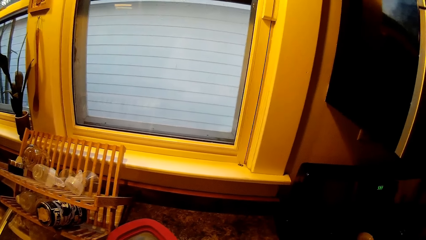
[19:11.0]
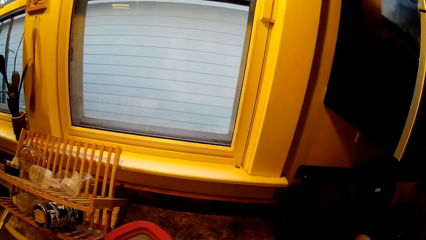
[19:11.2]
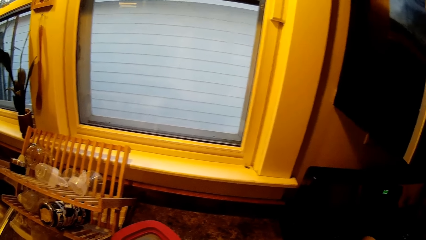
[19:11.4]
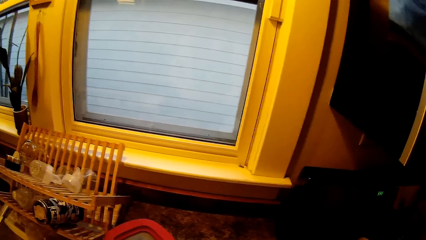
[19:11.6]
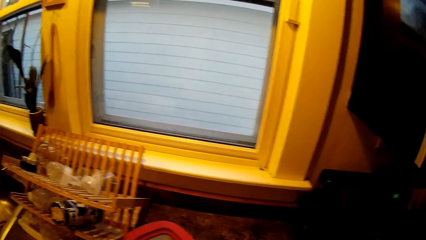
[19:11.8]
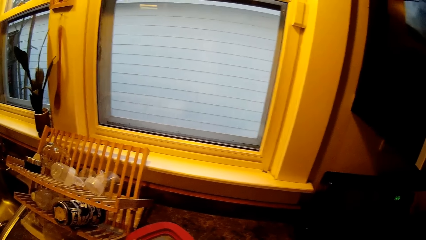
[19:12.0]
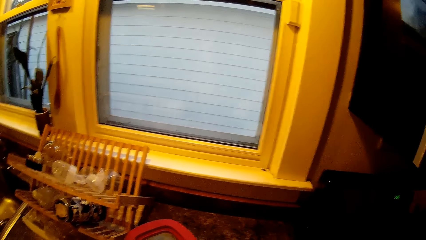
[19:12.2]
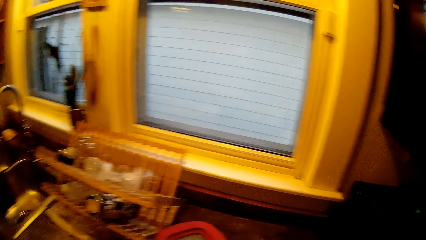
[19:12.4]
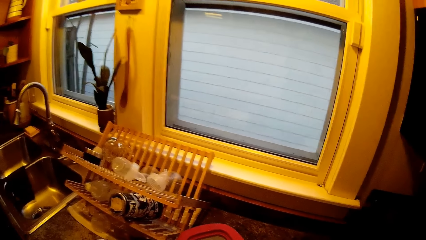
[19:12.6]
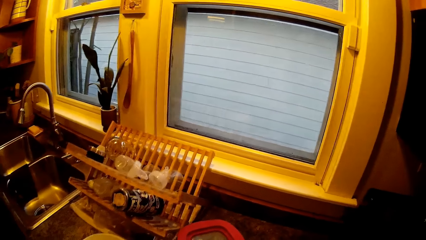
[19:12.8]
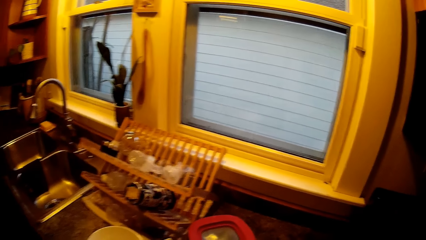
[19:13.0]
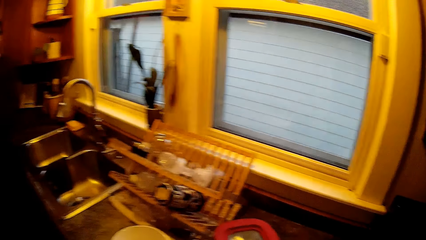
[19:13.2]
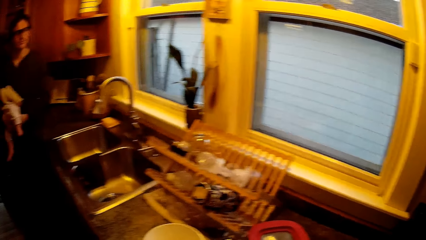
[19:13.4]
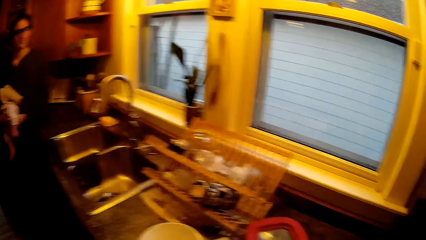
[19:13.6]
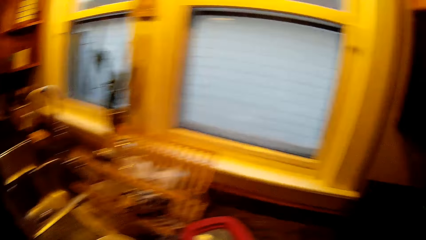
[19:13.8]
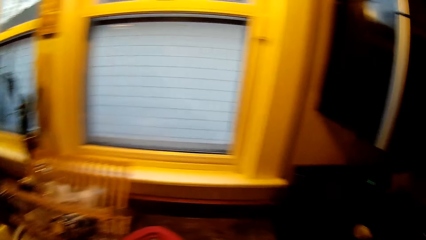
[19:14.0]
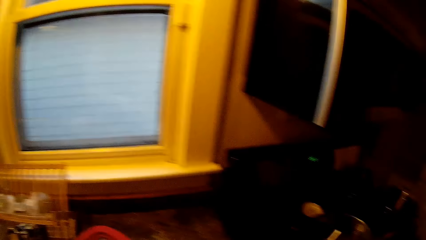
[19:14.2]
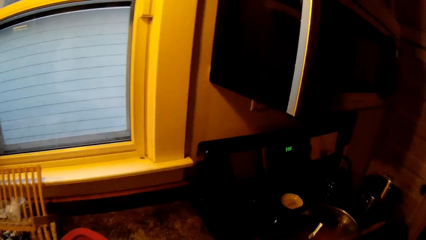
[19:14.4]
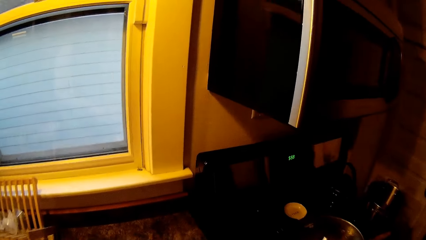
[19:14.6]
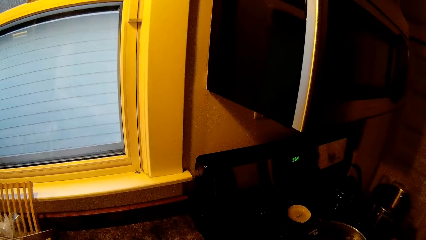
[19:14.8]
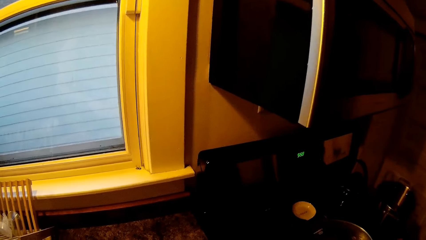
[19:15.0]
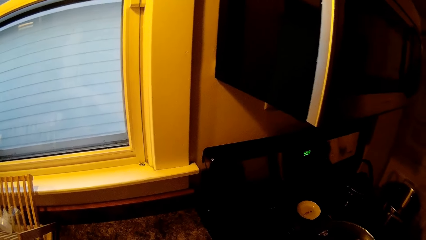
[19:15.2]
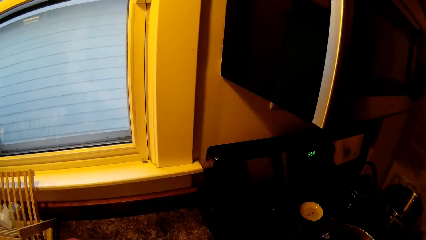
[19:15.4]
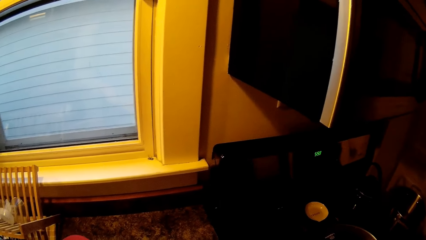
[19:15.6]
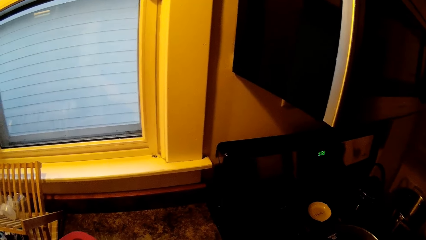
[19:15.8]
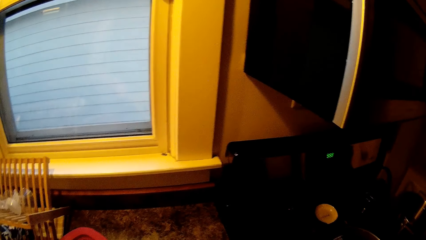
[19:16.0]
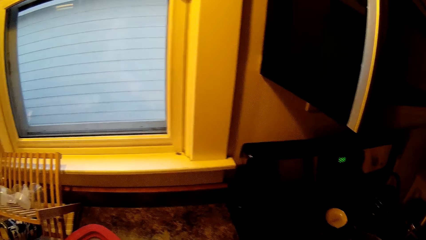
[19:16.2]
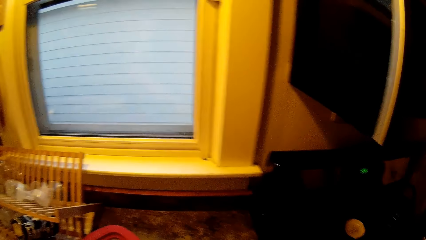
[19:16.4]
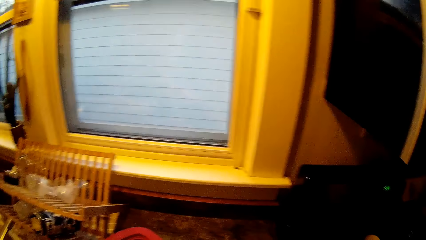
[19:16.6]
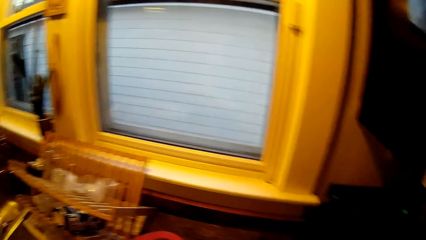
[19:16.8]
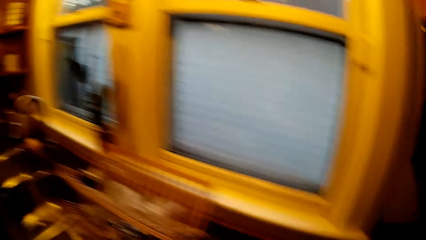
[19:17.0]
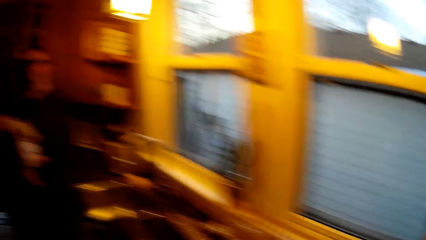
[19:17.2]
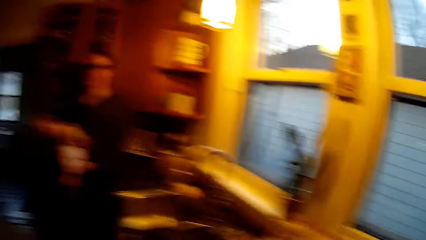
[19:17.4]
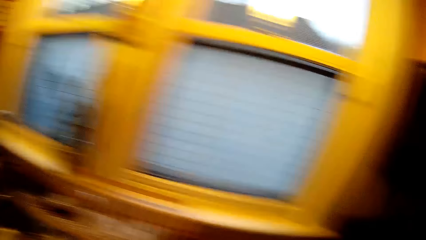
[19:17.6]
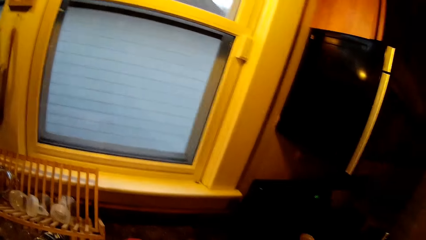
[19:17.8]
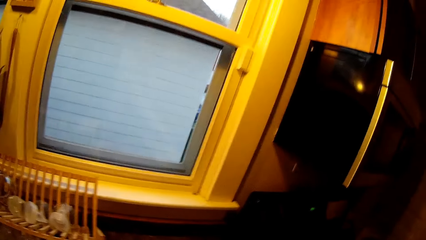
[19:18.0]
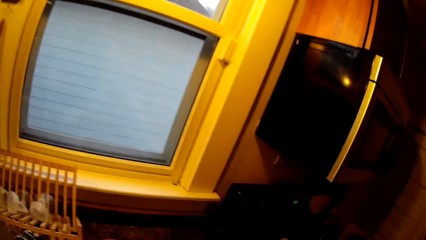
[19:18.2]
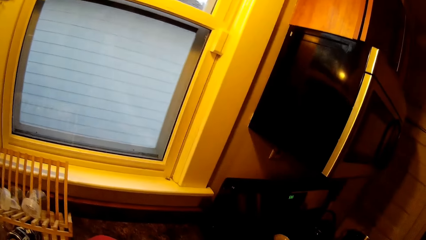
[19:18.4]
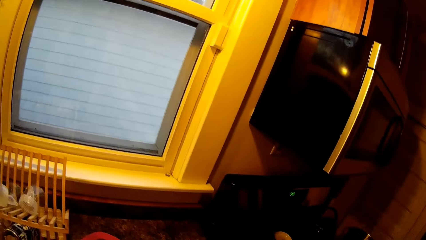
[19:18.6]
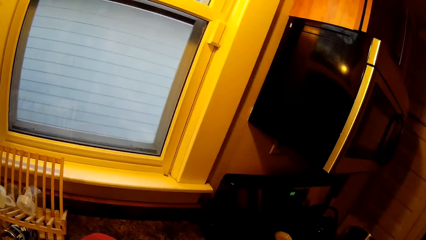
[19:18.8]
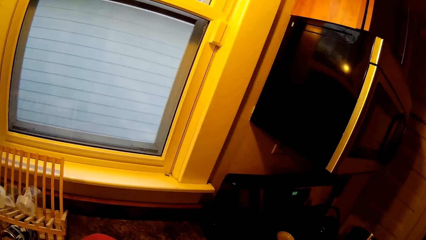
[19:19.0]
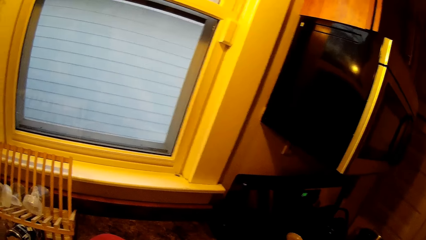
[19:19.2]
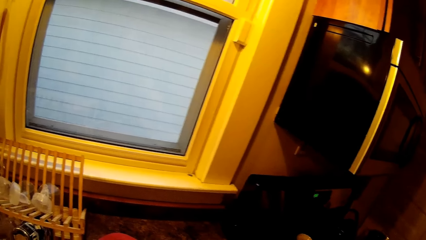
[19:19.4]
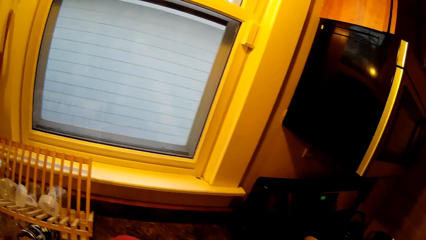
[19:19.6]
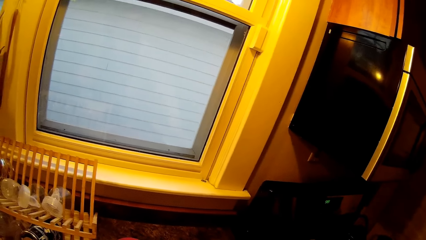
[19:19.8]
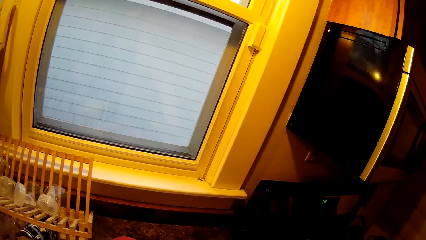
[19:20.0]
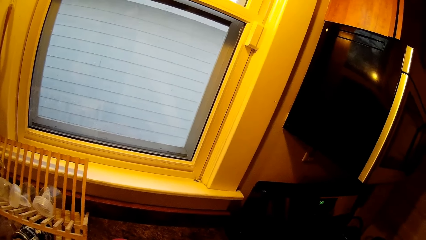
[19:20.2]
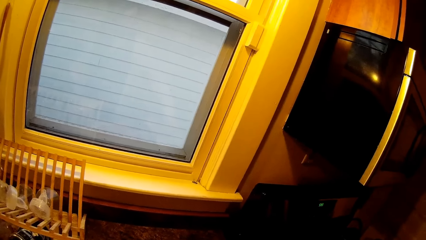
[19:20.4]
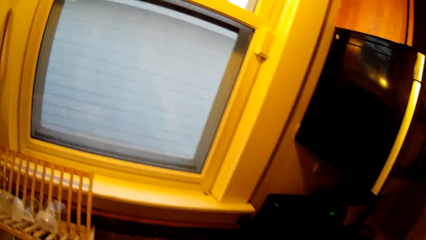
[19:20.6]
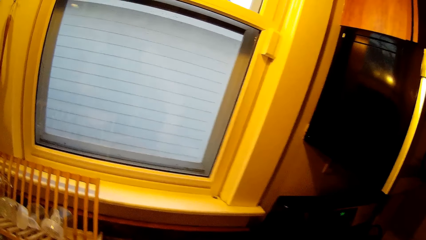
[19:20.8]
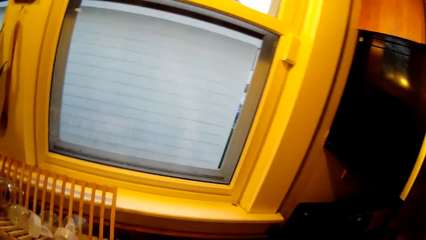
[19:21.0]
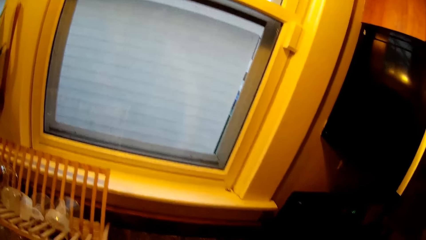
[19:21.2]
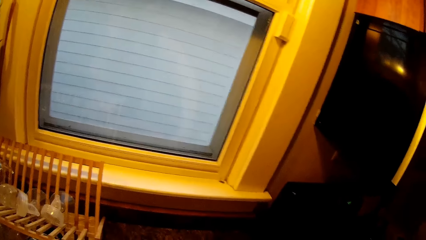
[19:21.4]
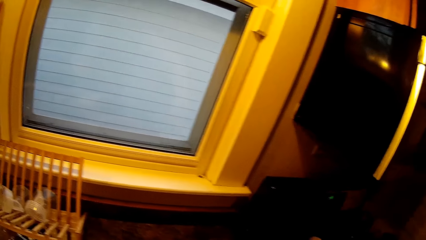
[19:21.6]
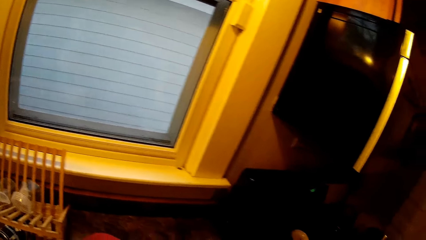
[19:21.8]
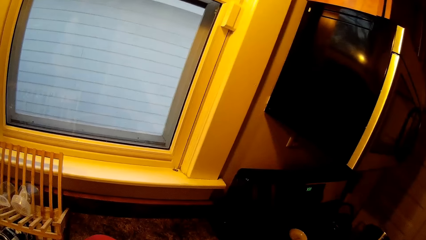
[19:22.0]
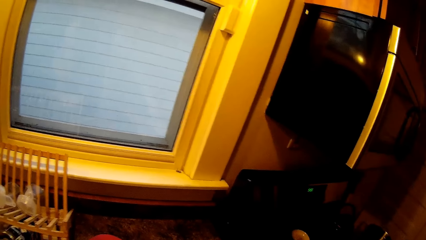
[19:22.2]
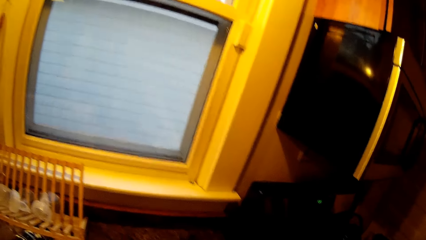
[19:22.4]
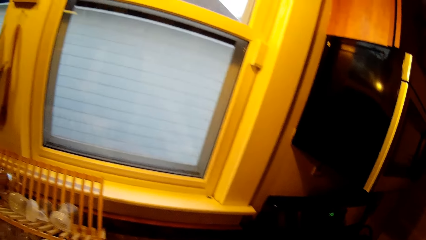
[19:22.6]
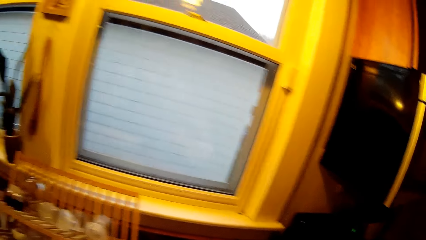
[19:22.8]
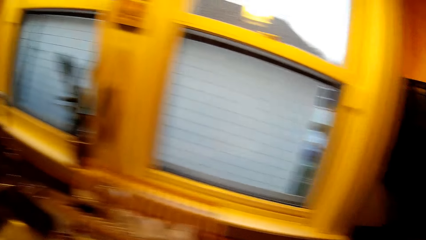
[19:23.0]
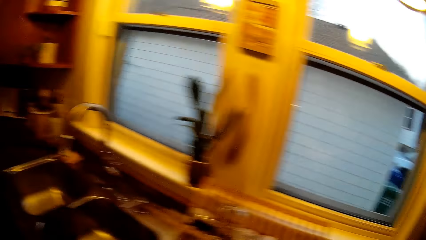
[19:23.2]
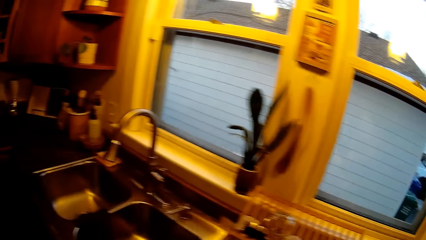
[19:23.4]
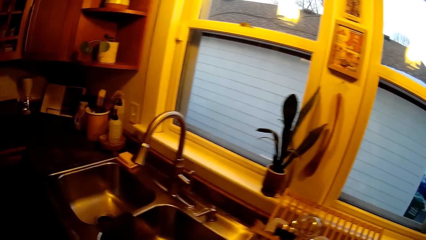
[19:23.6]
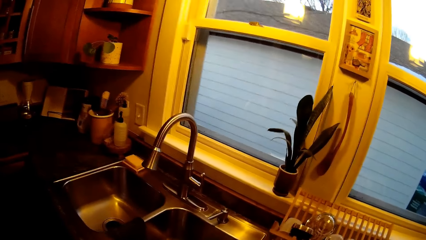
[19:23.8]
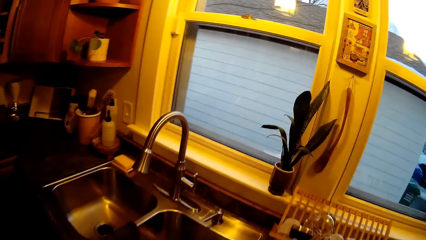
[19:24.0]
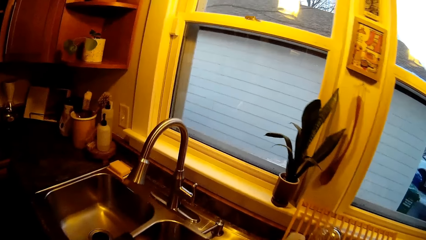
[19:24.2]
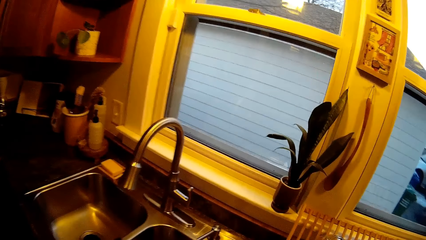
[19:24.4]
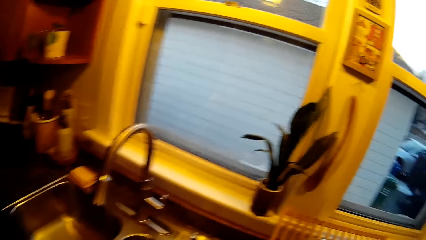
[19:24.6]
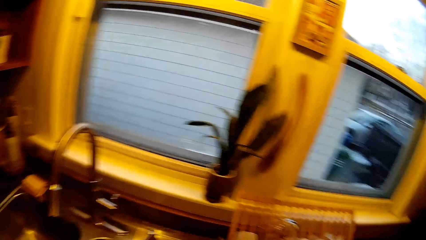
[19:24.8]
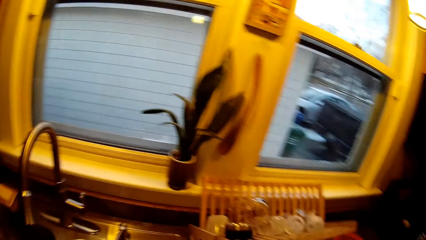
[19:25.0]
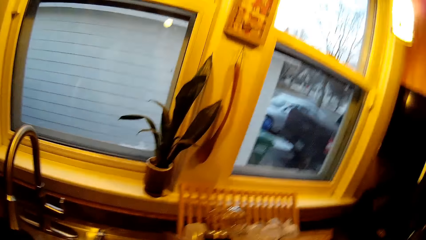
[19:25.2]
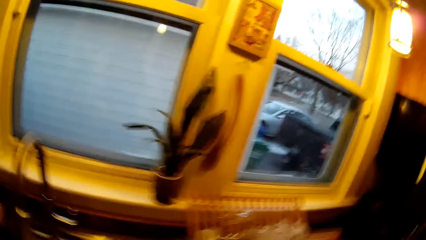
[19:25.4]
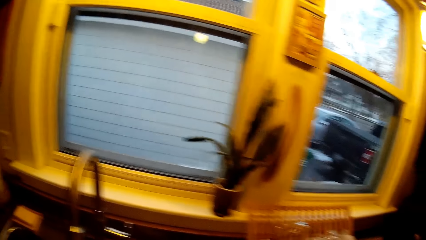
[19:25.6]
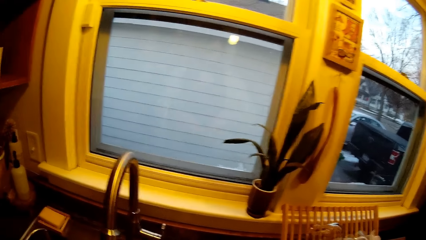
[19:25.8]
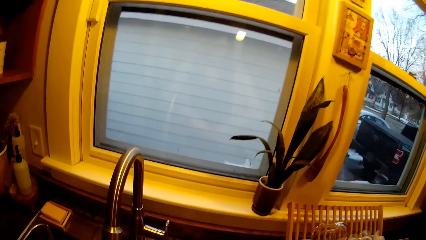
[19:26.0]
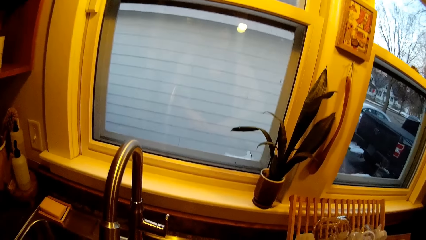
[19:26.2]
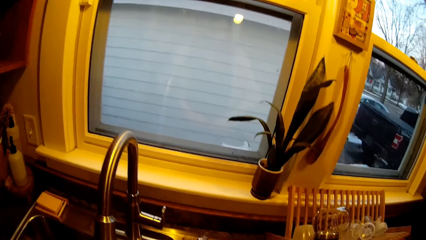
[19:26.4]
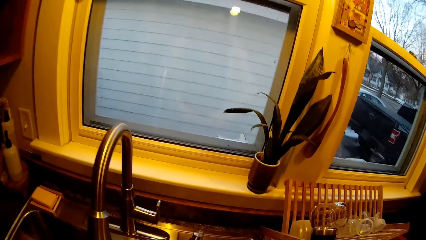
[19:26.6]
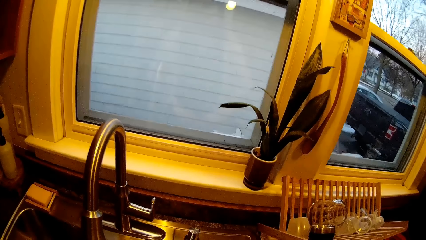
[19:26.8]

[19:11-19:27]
The camera wearer looks around. They converse with the man.
